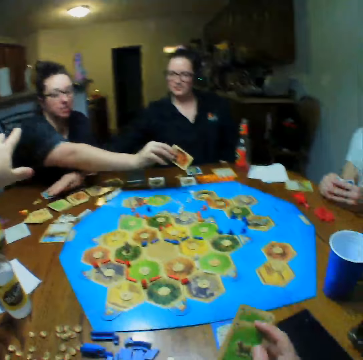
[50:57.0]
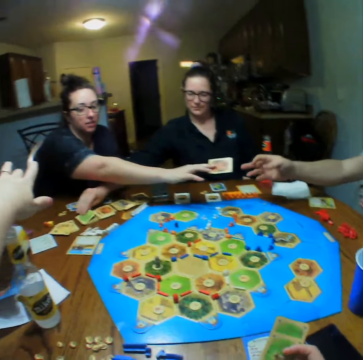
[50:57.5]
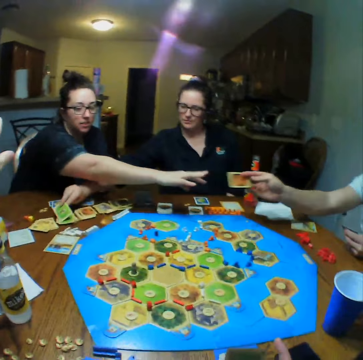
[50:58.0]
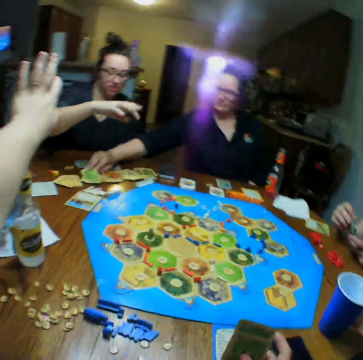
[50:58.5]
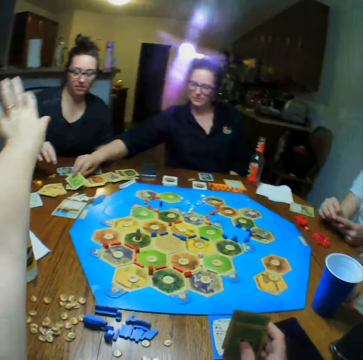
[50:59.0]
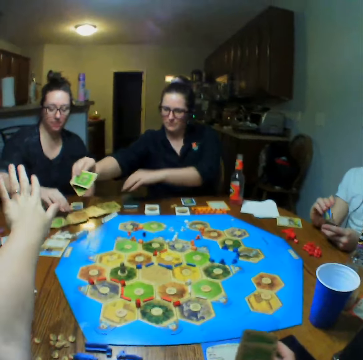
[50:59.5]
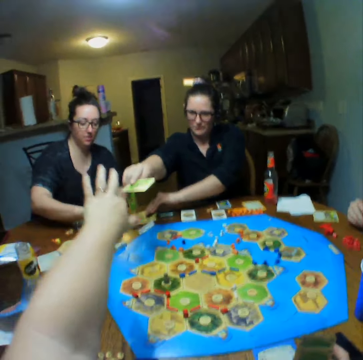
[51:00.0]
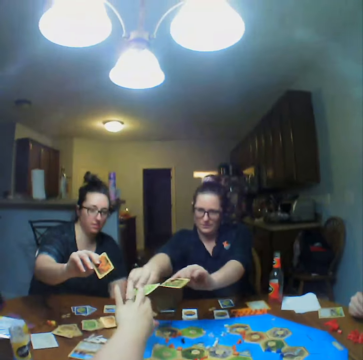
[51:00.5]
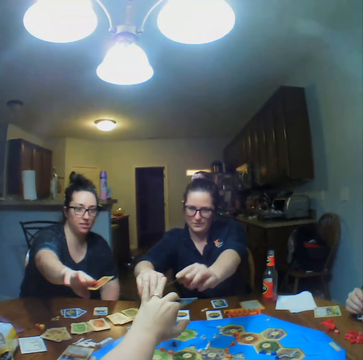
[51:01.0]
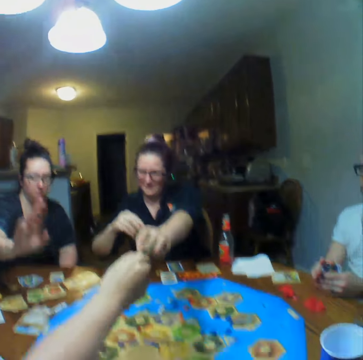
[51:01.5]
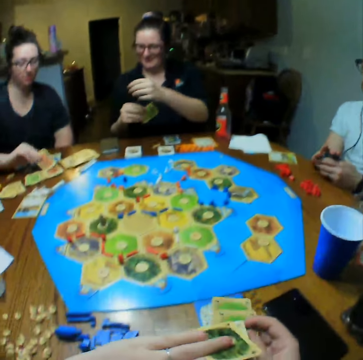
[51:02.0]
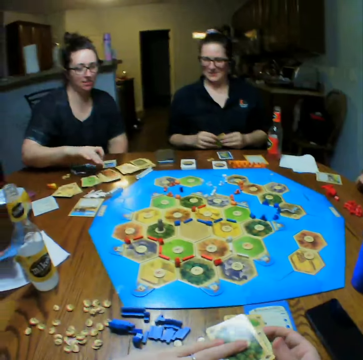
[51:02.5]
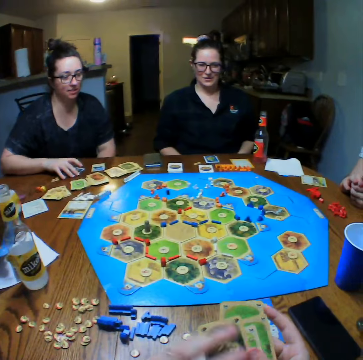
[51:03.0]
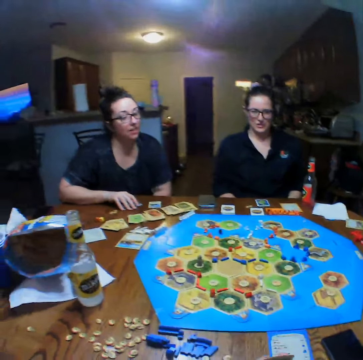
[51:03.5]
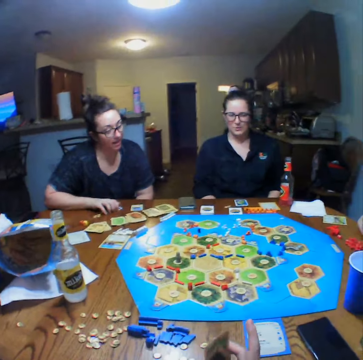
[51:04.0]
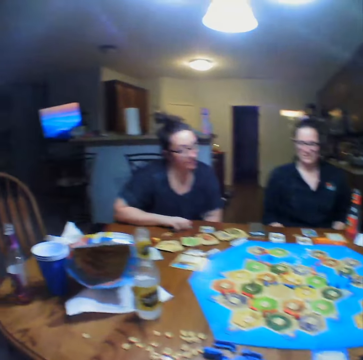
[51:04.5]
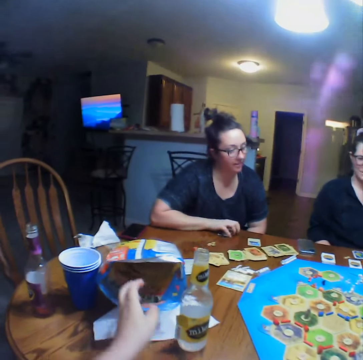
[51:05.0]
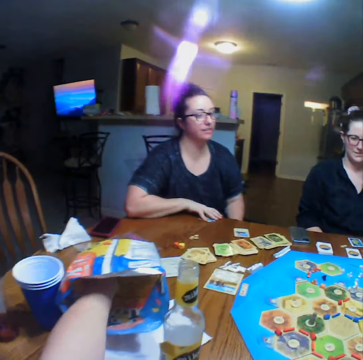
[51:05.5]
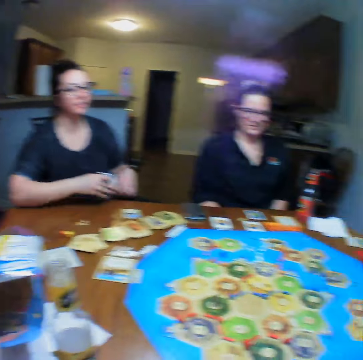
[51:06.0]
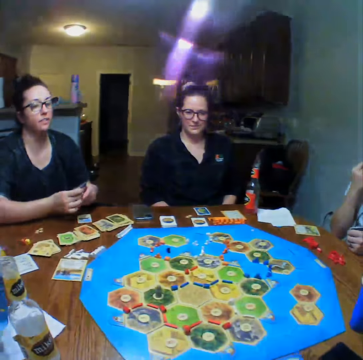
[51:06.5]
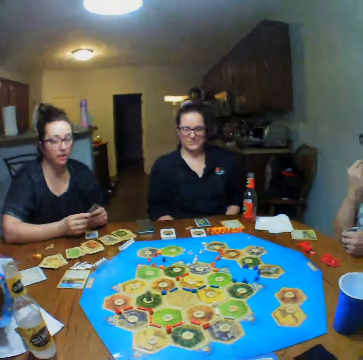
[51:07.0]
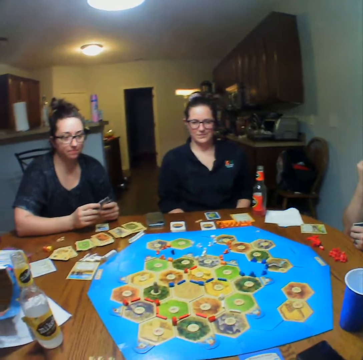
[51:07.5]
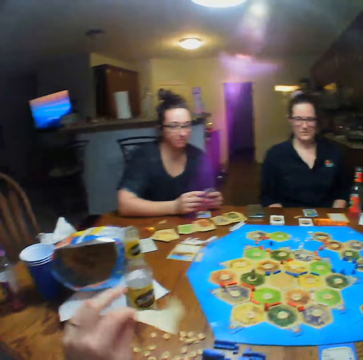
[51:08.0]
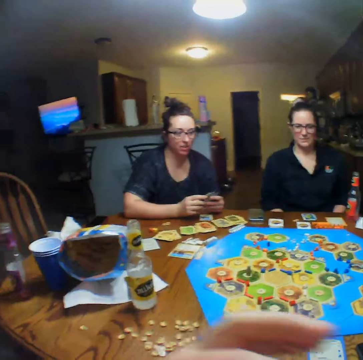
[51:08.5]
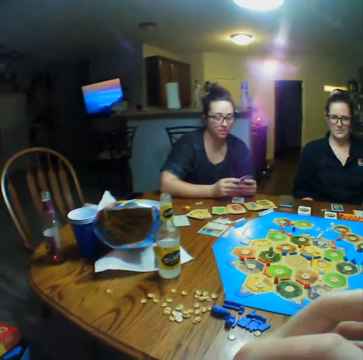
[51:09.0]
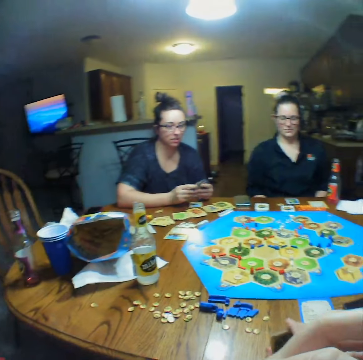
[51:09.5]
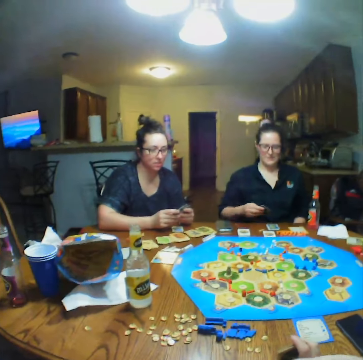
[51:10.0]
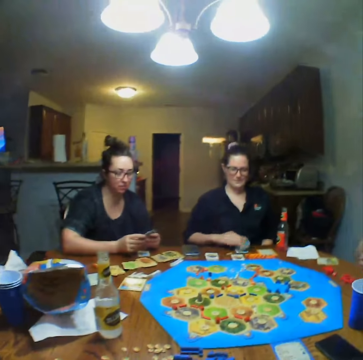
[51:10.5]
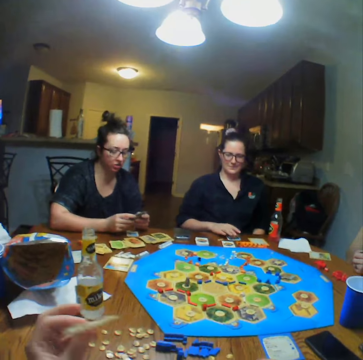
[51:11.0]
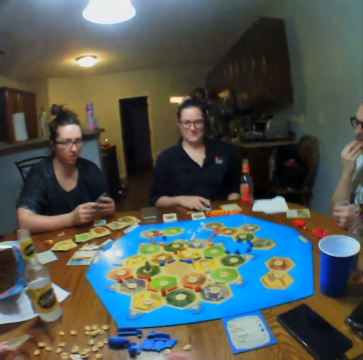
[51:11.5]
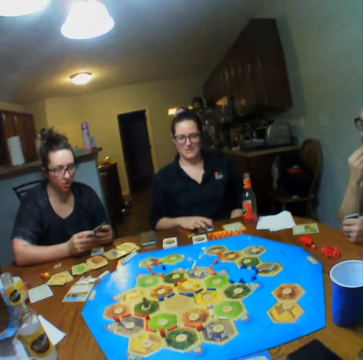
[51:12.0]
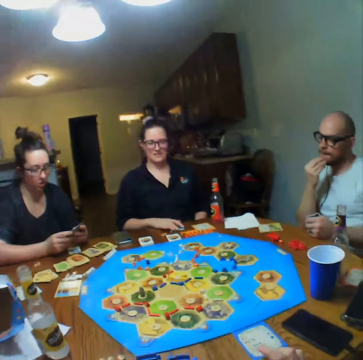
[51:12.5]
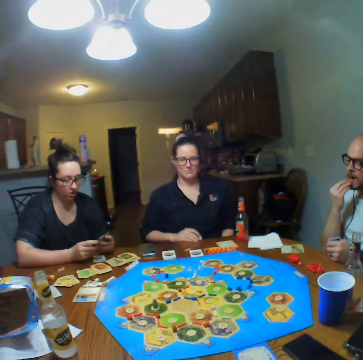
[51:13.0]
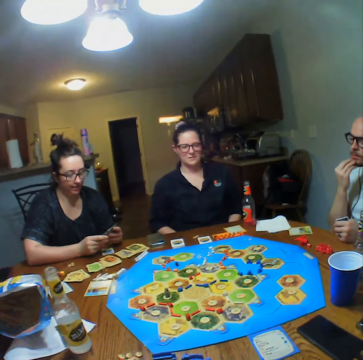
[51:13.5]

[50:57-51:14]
A woman picks up a card from the table. Another woman hands a man a card. The other woman picks up a card from the table. The first woman hands the camera wearer a card. The other woman places the card on the table. The camera wearer takes crisps from the packet. The other woman picks up cards from the table. The camera wearer eats the crisps. The first woman drops the cards. She picks up the cards from the table.

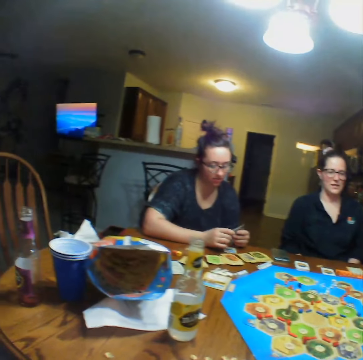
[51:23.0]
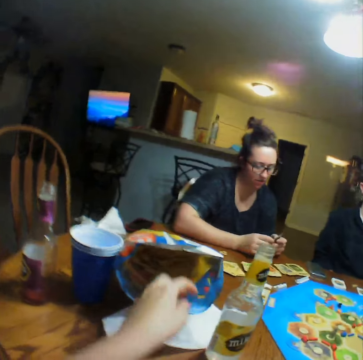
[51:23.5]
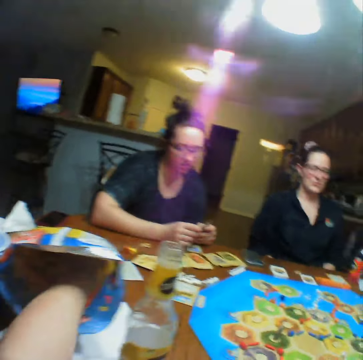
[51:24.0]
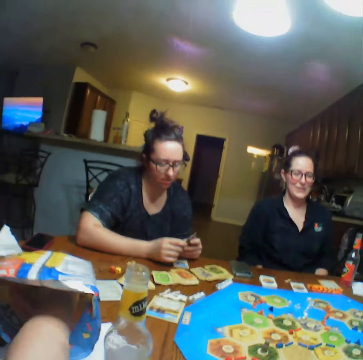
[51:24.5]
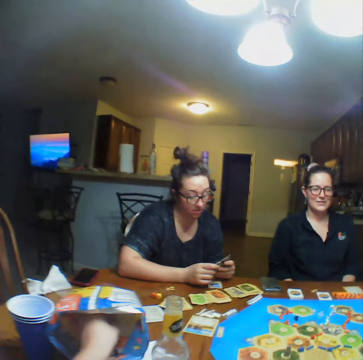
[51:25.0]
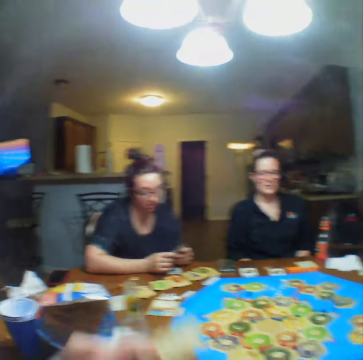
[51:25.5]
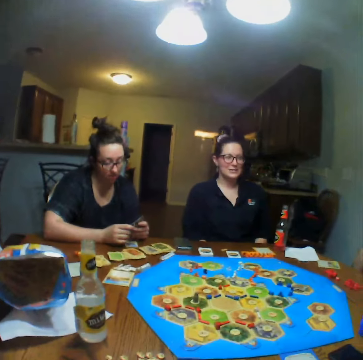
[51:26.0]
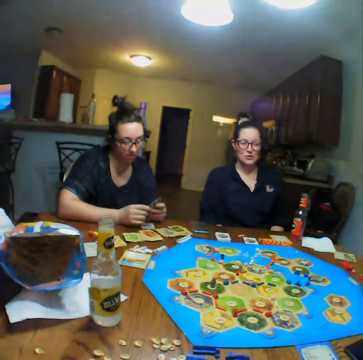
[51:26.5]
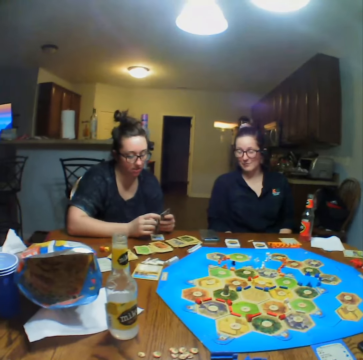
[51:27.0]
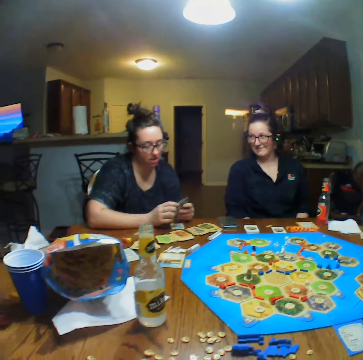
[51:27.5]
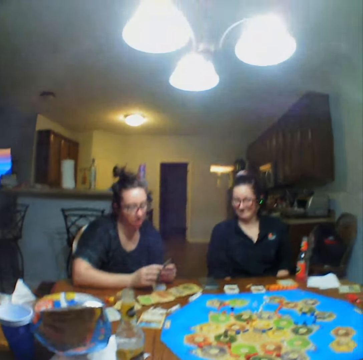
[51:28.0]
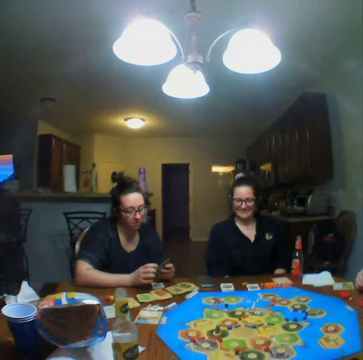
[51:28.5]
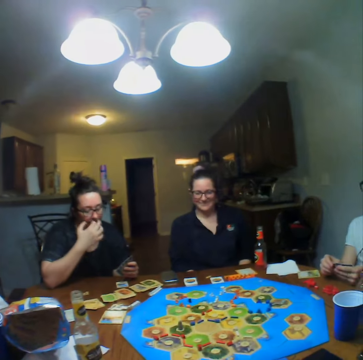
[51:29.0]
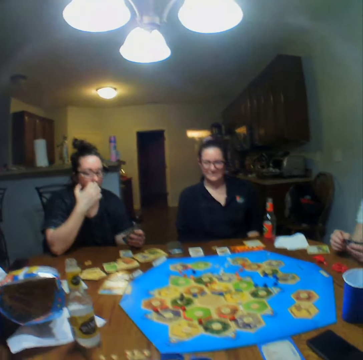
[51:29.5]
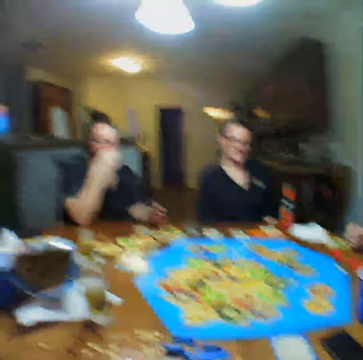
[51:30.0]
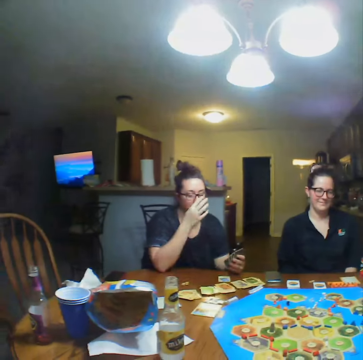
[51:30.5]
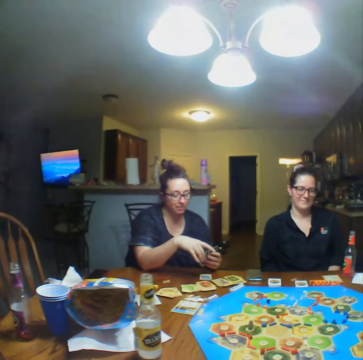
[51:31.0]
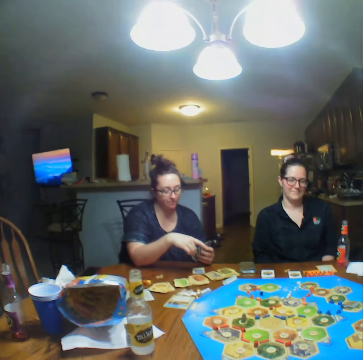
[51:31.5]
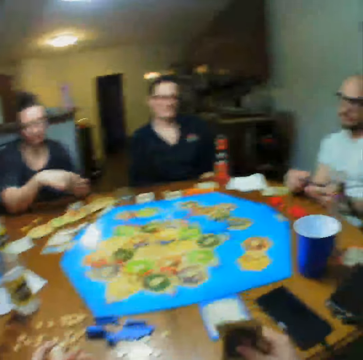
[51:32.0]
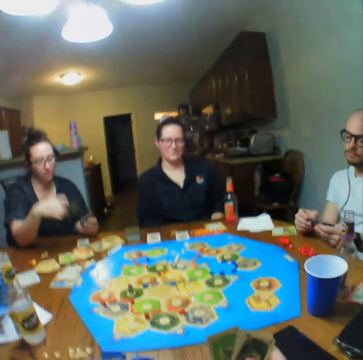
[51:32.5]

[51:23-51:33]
The camera wearer takes crisps from the packet. They eat the crisps. A lady touches her face.

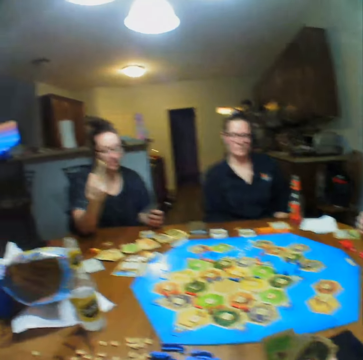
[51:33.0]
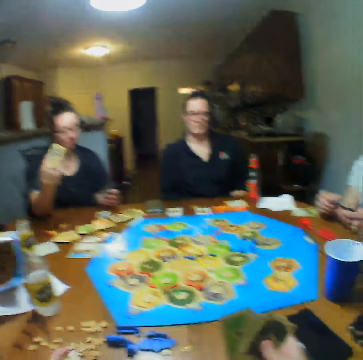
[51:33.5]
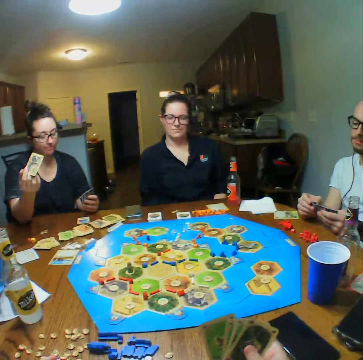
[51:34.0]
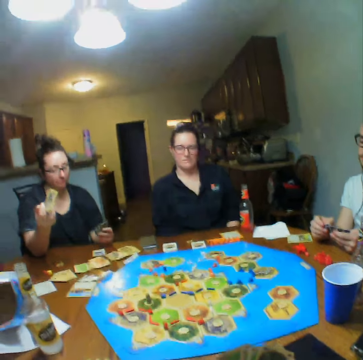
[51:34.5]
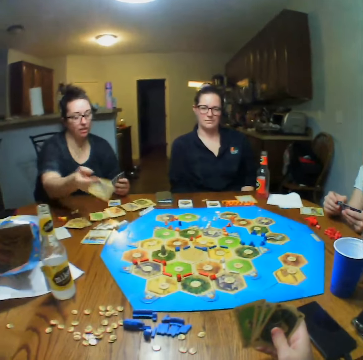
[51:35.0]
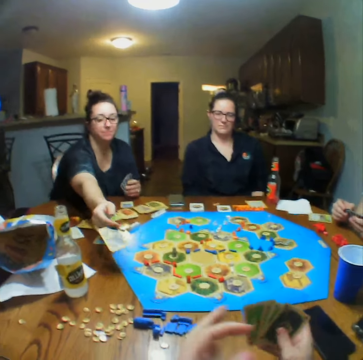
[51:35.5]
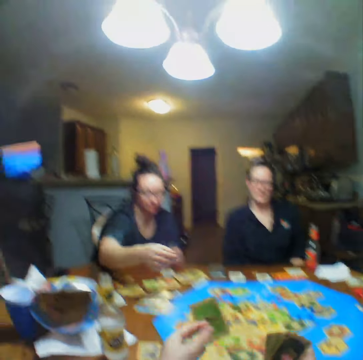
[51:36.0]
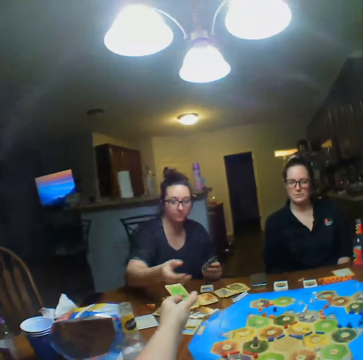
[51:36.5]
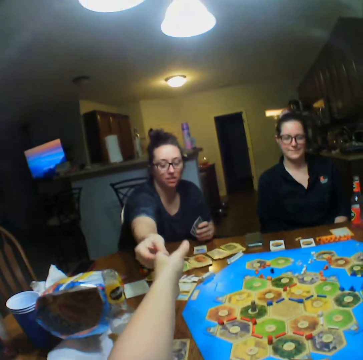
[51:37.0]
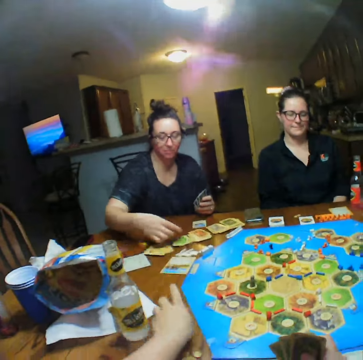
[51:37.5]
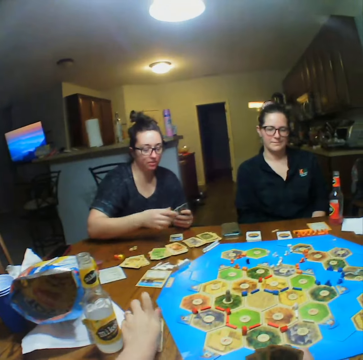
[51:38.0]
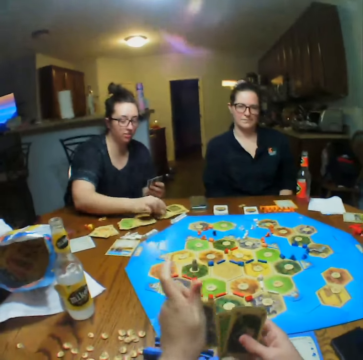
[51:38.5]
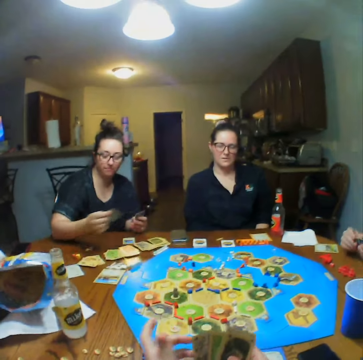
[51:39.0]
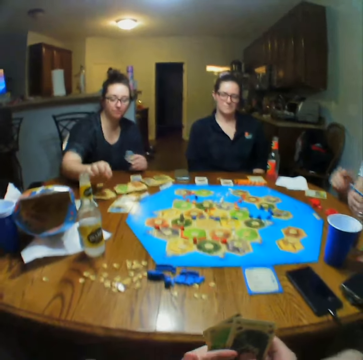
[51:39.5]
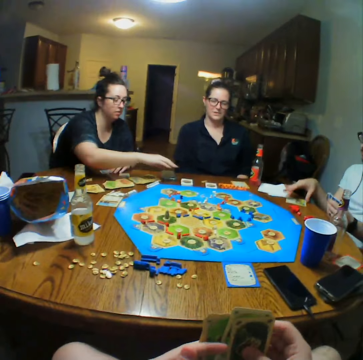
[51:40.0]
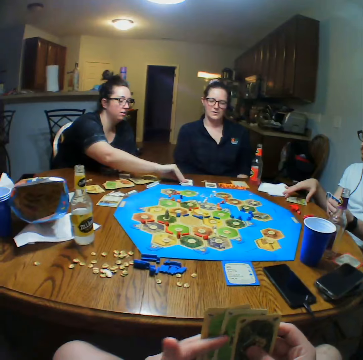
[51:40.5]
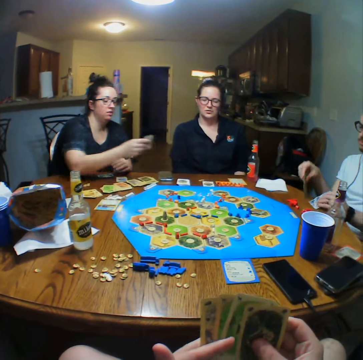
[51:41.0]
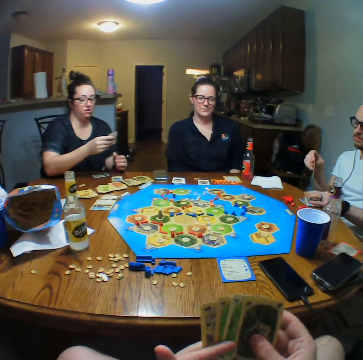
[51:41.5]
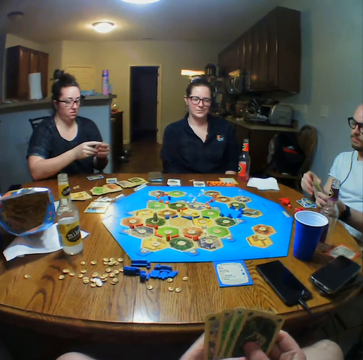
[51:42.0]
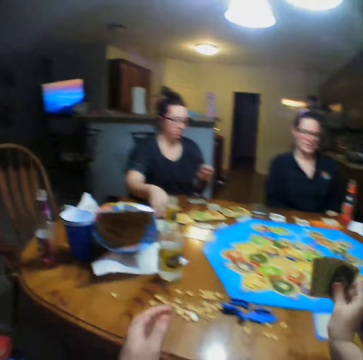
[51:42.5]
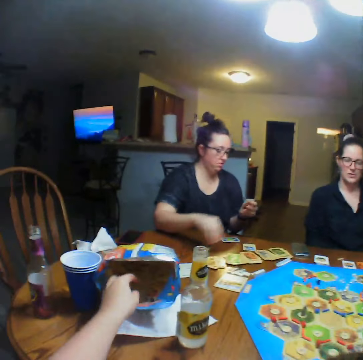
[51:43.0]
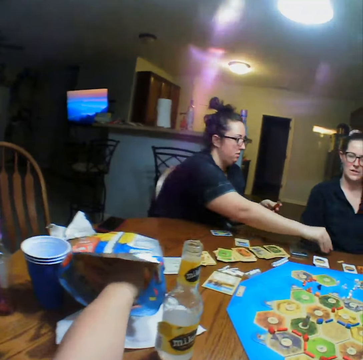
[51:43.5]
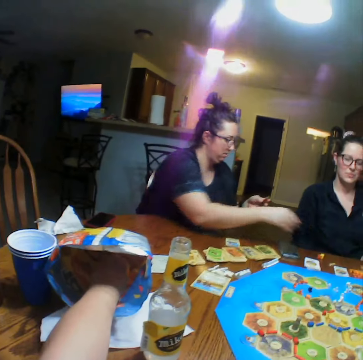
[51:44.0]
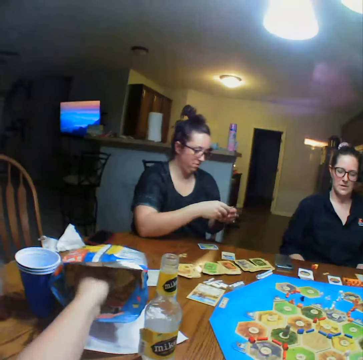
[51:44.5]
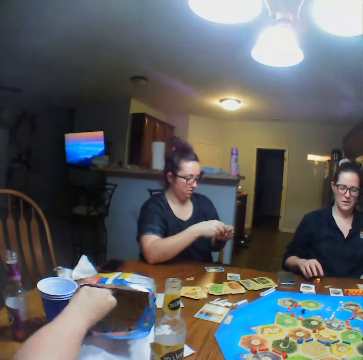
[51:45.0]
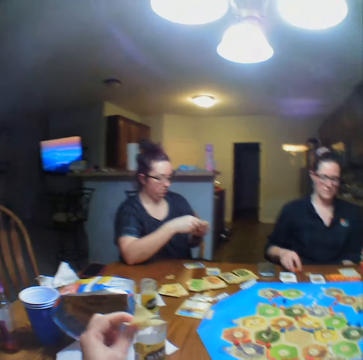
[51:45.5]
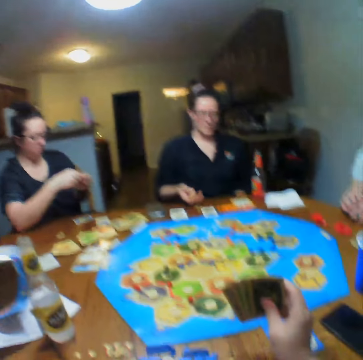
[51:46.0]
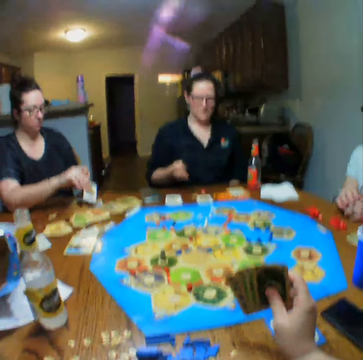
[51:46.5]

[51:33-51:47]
A woman drops a card. She places the card on the table. The camera wearer hands the woman a card. They pick up a card from the table. The woman places the card on the table and plays the cards. A man picks up a card from the table. The woman picks up a card from the table. The camera wearer takes crisps from the packet. The woman places the dice on the table. Another woman picks up a dice from the table. She drops the dice.
